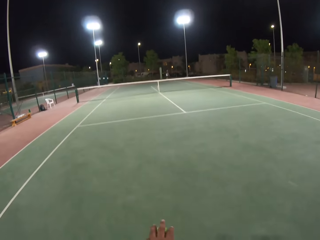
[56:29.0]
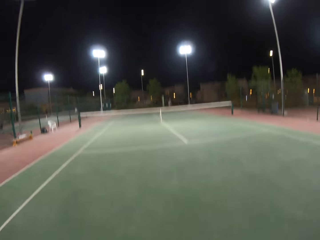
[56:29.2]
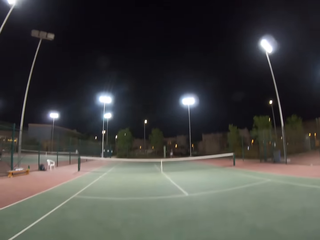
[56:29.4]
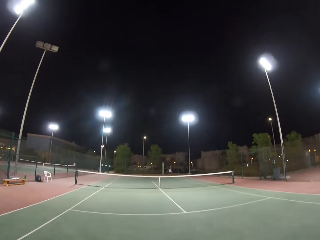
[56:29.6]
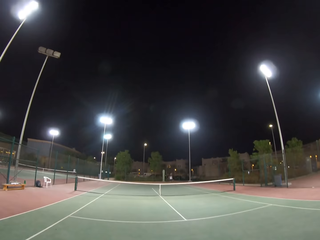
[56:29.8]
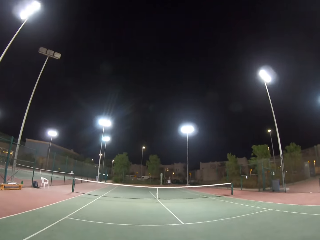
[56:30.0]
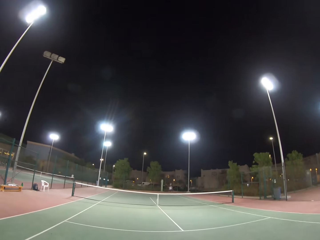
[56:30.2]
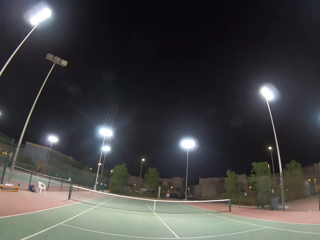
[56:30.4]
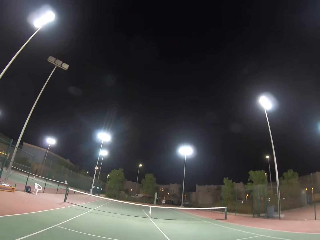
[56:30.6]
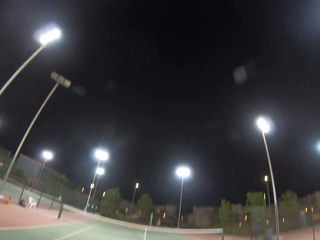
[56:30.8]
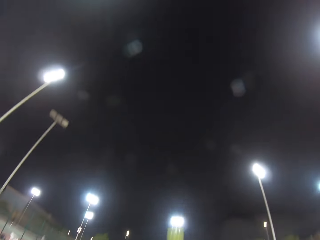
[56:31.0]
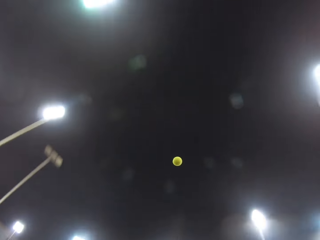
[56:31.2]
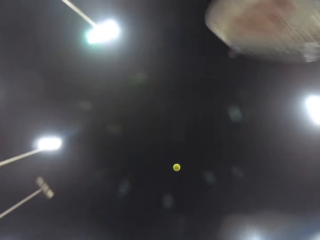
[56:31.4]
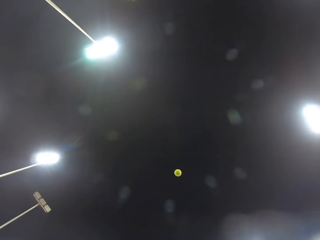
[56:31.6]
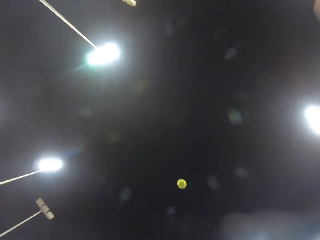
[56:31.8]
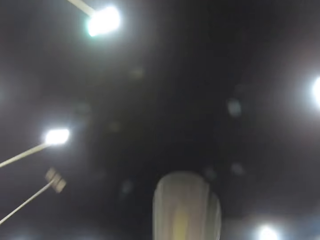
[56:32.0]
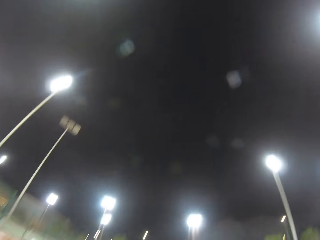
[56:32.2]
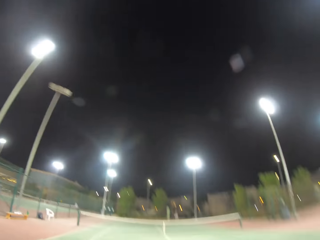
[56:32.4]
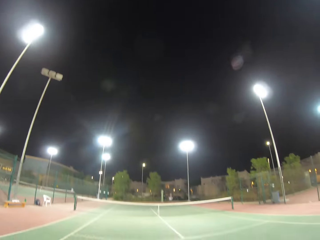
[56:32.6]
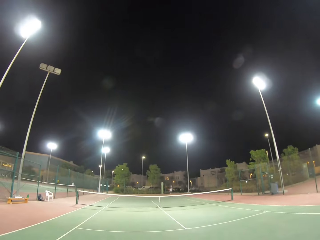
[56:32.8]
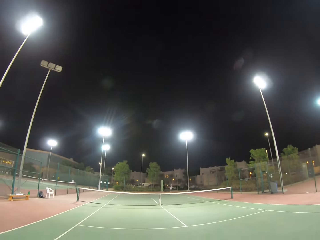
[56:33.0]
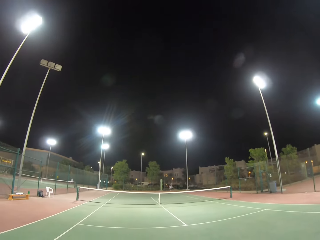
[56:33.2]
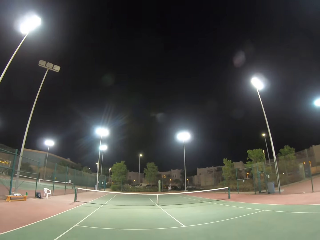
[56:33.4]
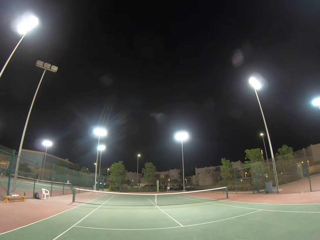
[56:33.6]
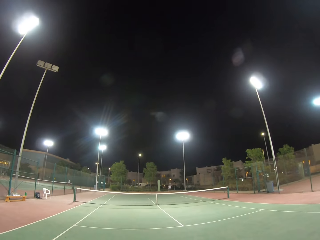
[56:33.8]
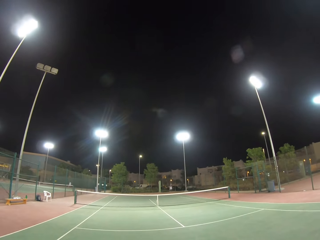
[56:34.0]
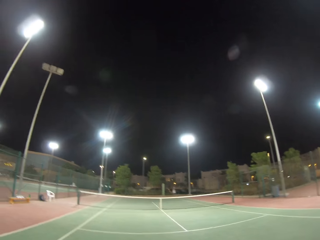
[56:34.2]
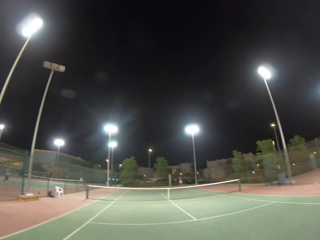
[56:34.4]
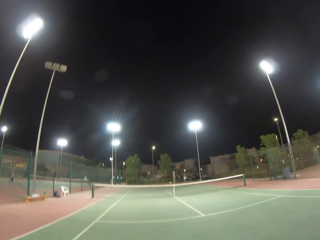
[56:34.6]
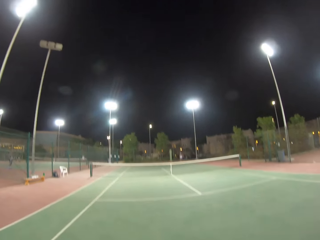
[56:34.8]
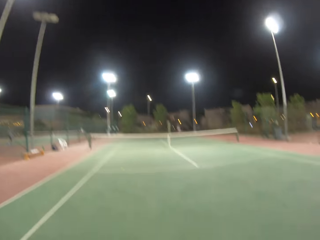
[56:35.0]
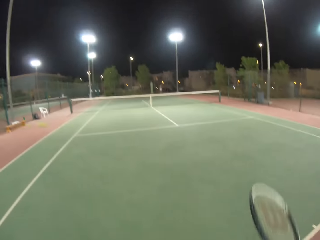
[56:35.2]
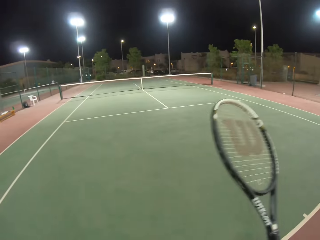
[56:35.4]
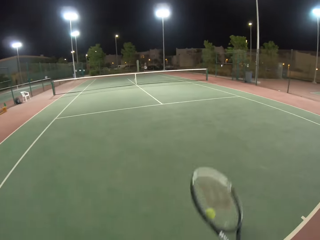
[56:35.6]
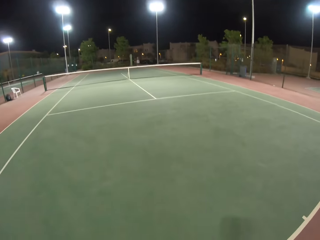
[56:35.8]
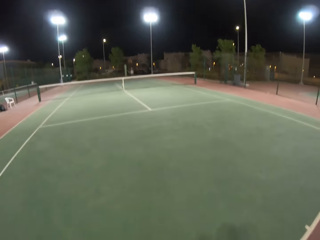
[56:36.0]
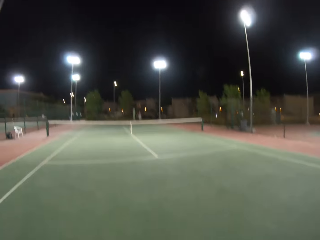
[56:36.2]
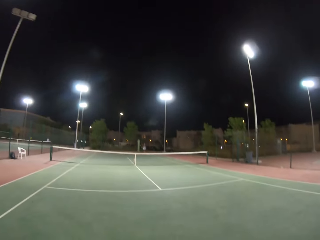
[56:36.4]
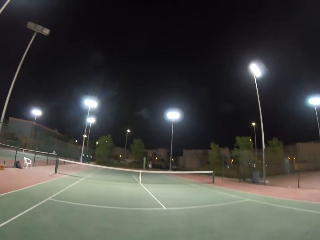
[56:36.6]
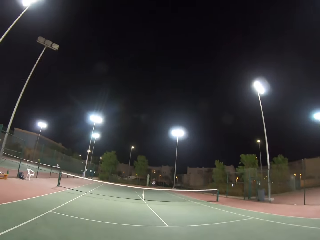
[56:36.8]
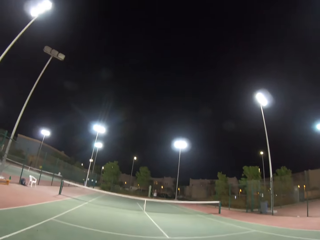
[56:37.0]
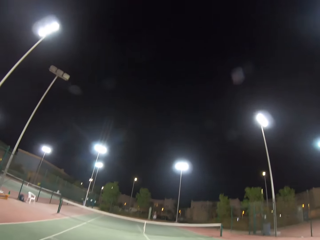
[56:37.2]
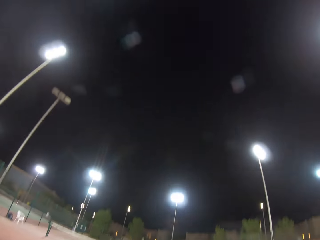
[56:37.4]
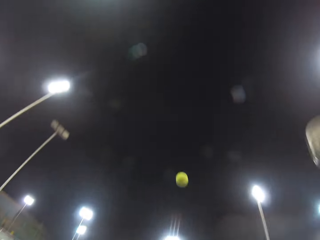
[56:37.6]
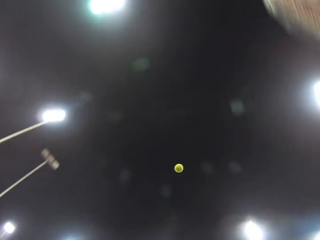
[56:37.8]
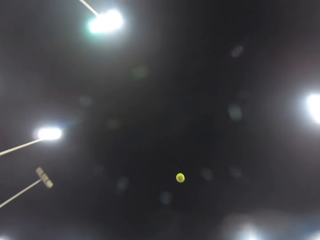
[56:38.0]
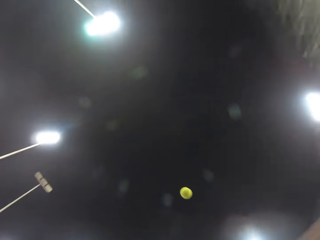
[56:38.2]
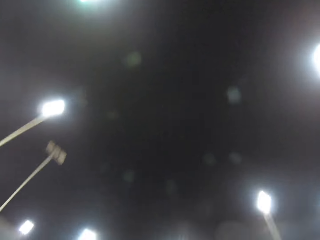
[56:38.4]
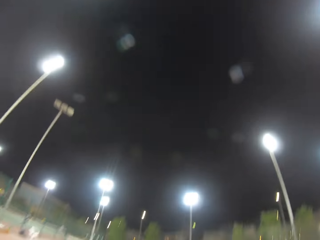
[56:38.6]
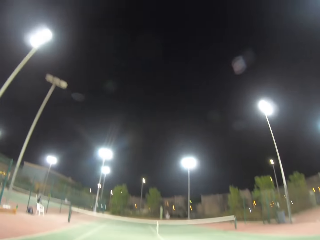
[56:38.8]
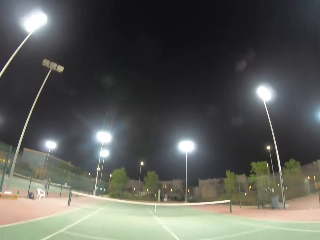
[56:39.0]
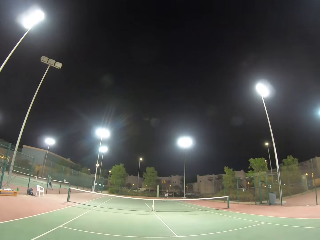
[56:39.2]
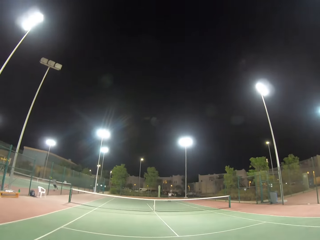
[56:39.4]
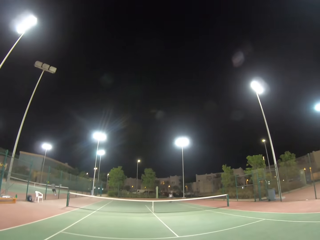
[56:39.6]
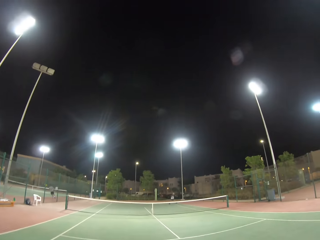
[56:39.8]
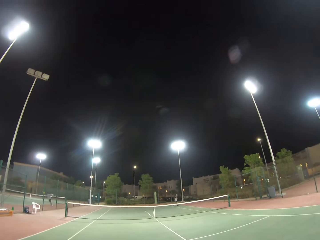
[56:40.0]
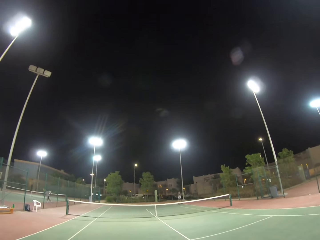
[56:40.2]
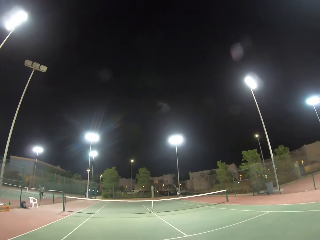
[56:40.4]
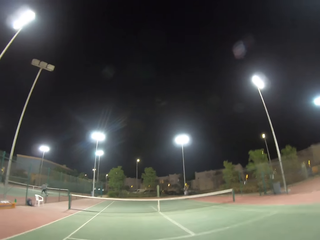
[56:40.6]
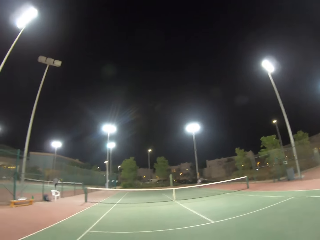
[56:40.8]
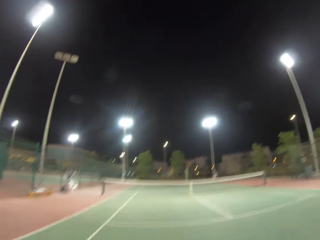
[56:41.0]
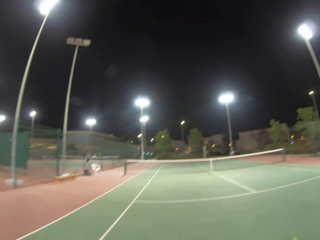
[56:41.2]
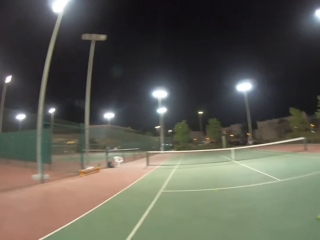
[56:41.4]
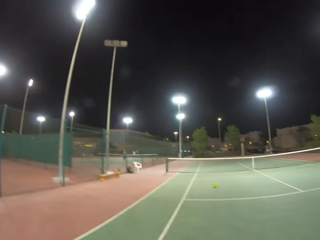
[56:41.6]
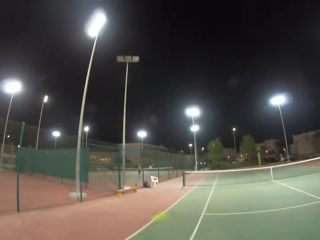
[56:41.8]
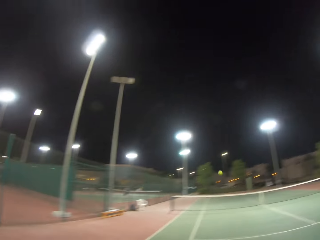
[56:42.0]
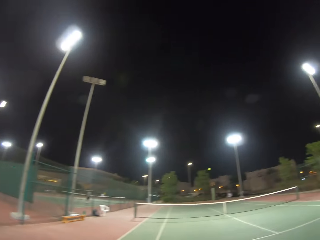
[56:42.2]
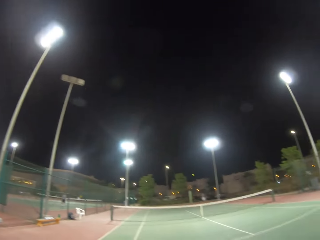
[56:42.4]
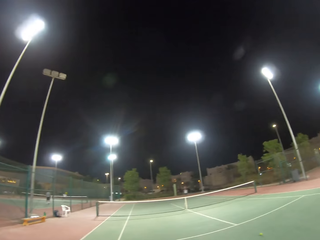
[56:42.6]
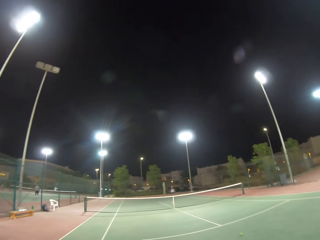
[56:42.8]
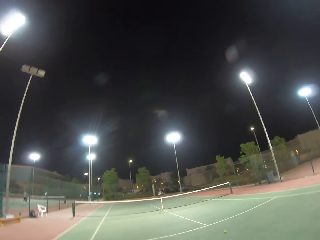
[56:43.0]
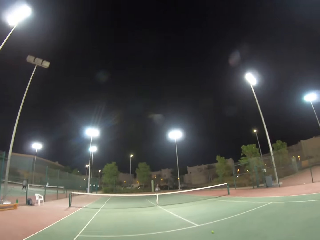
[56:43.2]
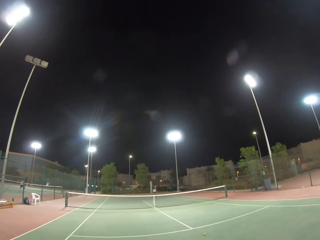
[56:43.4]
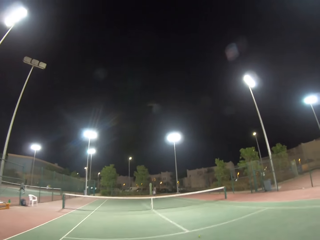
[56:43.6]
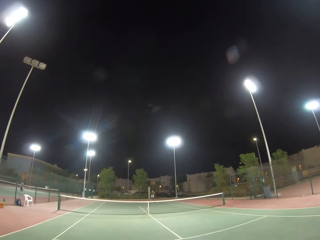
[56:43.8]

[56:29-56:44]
The camera wearer throws a tennis ball in the air. They hit the tennis ball towards a man. The man hits the tennis ball towards the camera wearer. The camera wearer throws the tennis ball in the air. They hit the tennis ball towards the man. The man hits the tennis ball towards the camera wearer. The camera wearer hits the tennis ball towards the man.

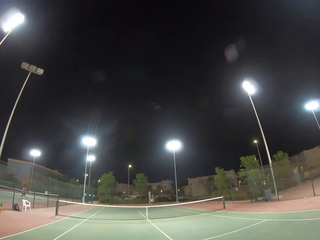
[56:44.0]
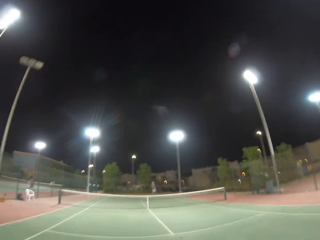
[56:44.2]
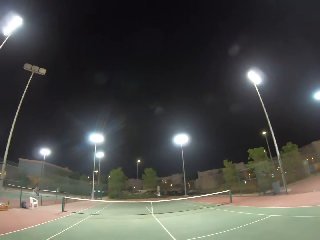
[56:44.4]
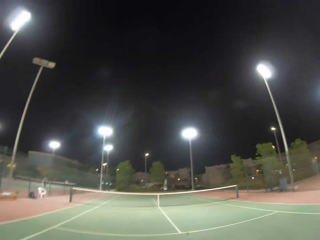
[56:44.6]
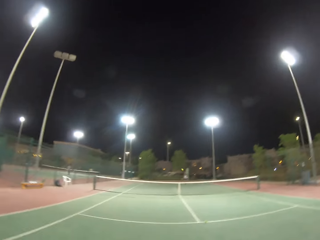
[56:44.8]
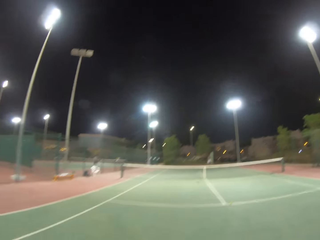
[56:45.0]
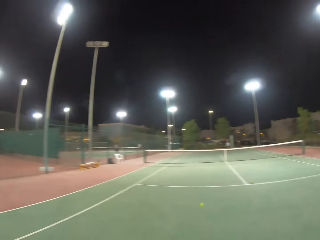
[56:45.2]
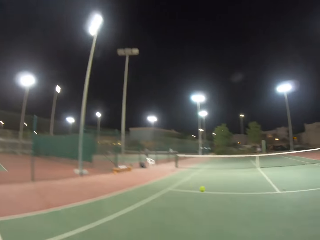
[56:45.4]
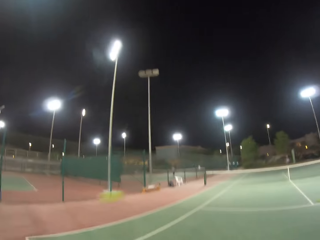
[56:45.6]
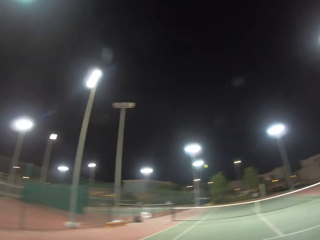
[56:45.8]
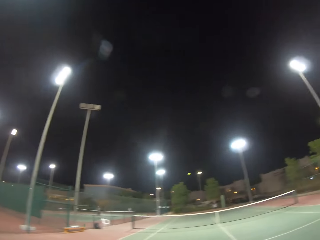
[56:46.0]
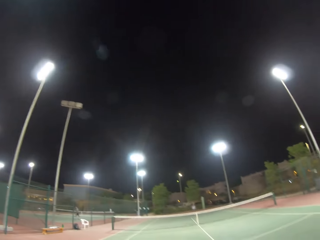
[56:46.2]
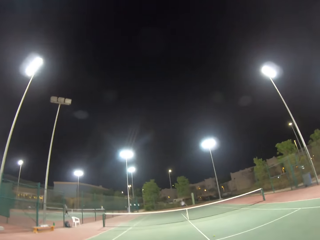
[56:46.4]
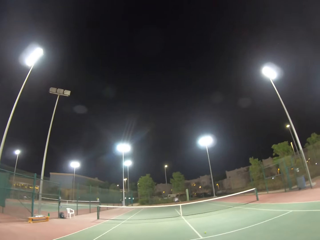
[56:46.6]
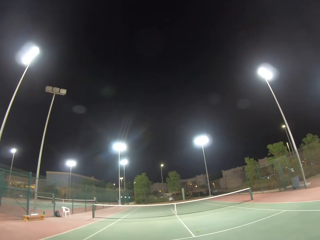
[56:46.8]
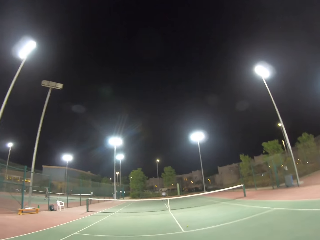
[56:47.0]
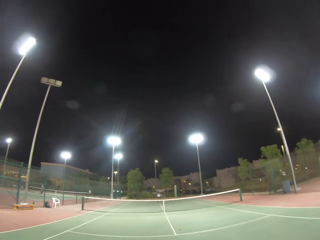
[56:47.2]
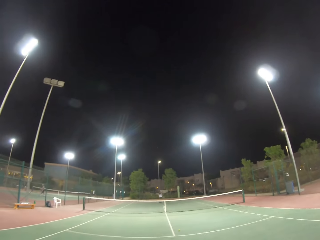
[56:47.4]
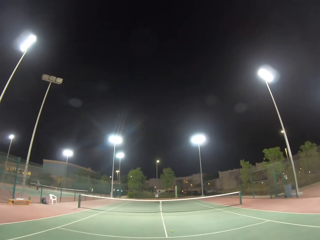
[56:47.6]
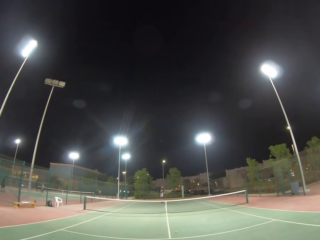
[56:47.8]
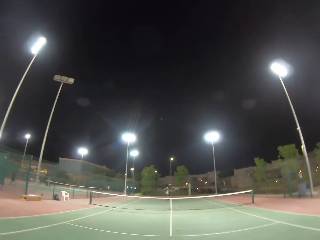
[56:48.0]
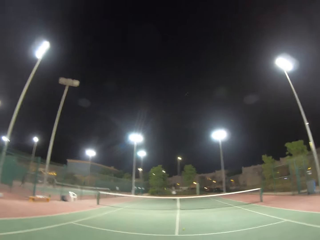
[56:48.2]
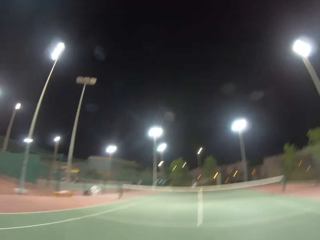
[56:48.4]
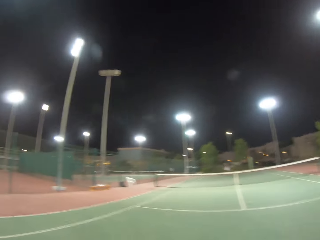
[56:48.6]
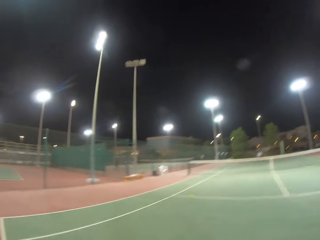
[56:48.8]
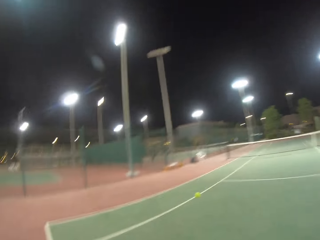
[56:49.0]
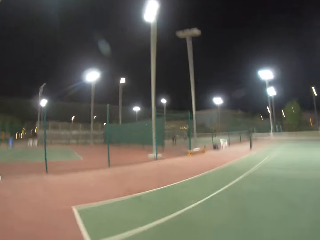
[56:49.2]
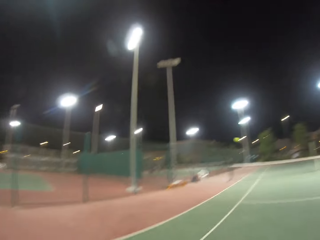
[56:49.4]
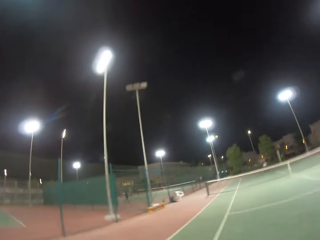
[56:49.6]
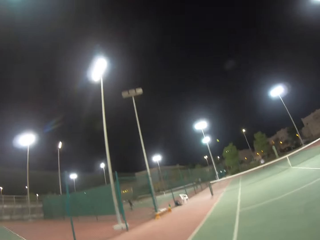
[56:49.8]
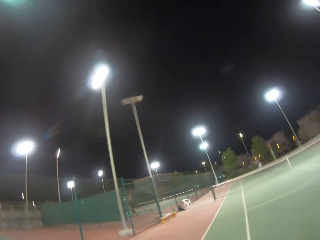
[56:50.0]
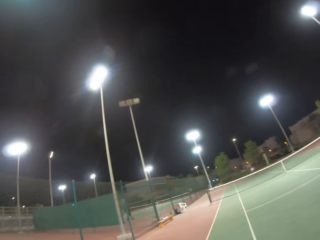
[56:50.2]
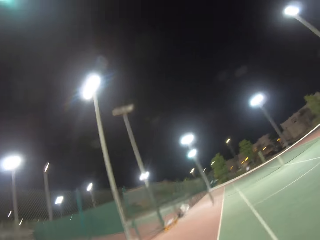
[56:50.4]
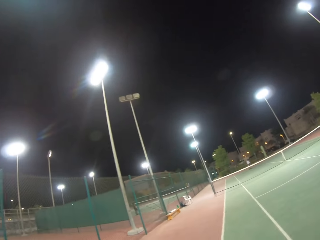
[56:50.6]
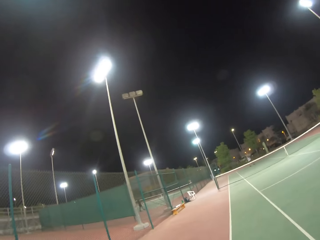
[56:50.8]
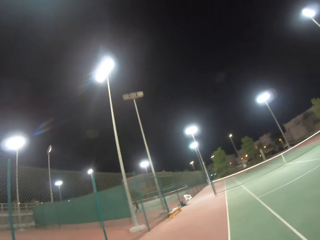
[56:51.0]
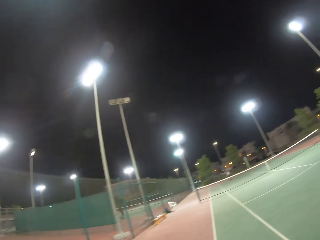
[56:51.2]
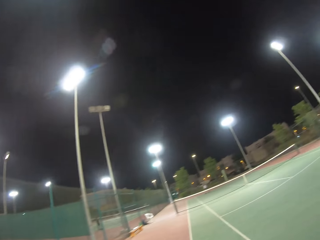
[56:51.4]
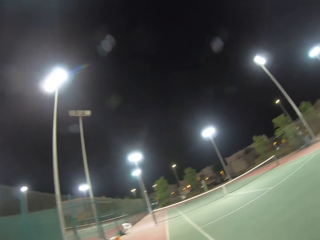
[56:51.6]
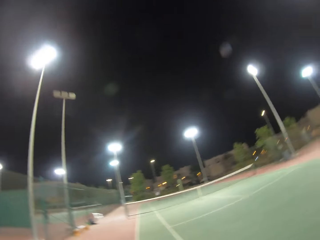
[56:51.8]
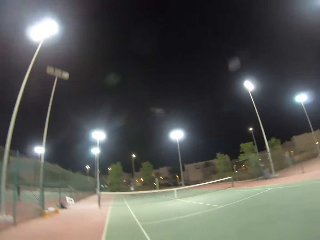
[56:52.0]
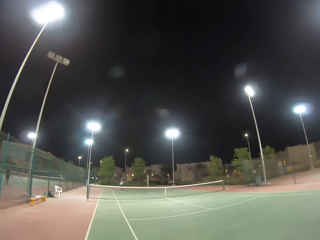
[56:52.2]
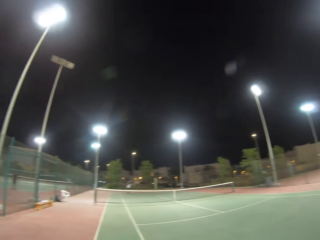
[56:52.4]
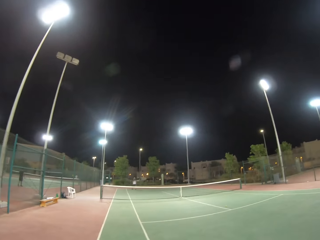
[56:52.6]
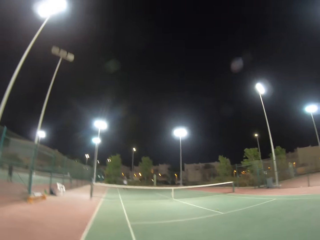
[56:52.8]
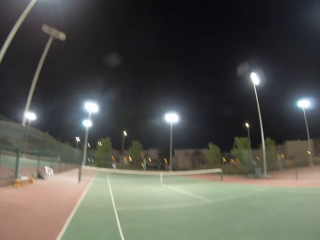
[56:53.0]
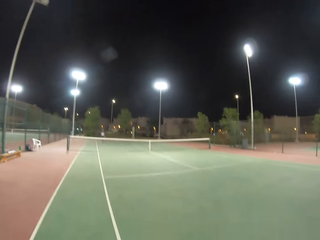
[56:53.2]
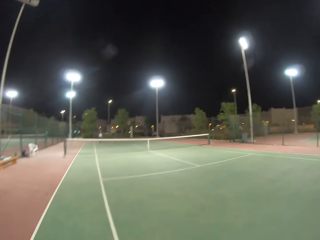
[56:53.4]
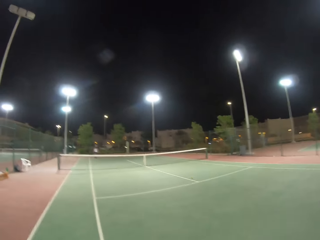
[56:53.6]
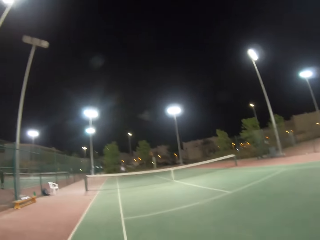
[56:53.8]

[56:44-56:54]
A man hits a tennis ball towards the camera wearer. The camera wearer hits the tennis ball towards the man. The man hits the tennis ball towards the camera wearer. The camera wearer hits the tennis ball out of the area of play. The man hits the ball and walks in his area of play. The camera wearer walks in his area of play.
